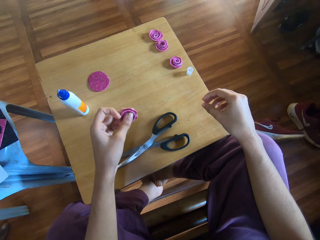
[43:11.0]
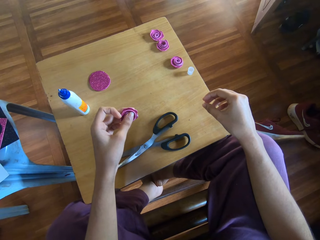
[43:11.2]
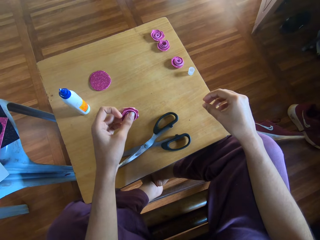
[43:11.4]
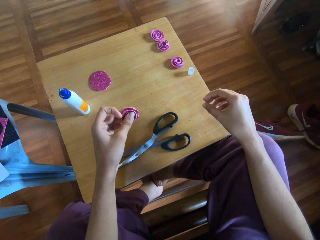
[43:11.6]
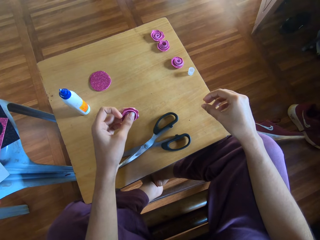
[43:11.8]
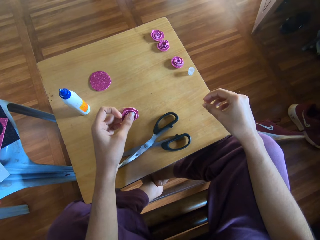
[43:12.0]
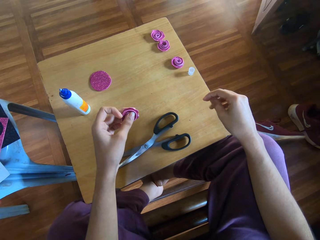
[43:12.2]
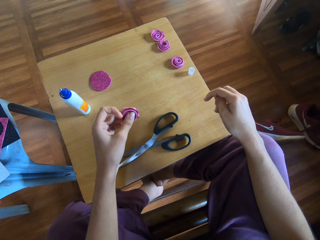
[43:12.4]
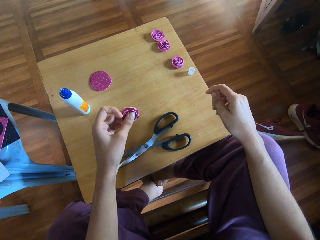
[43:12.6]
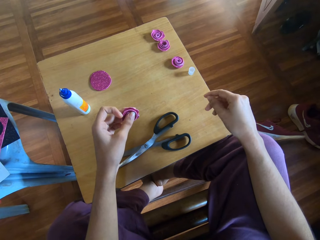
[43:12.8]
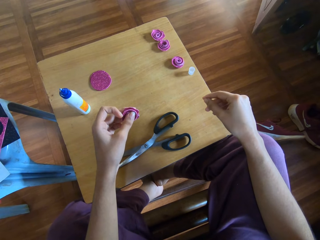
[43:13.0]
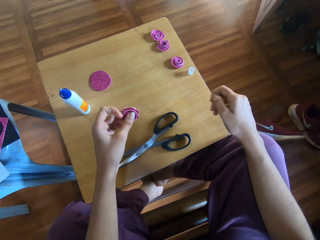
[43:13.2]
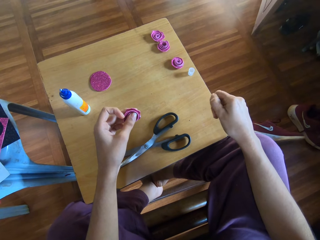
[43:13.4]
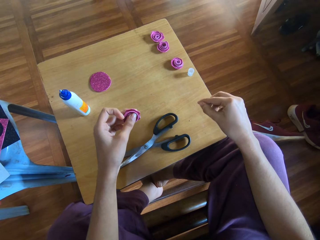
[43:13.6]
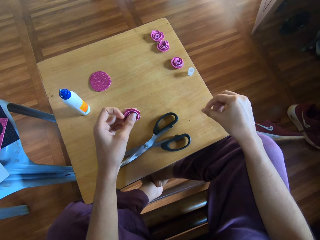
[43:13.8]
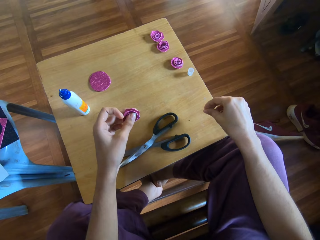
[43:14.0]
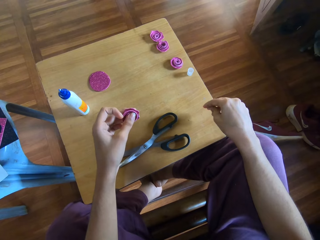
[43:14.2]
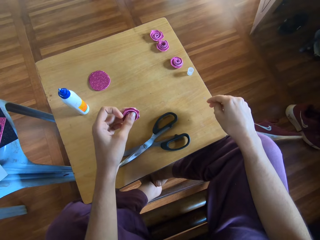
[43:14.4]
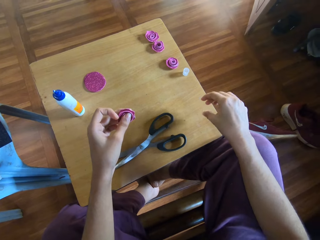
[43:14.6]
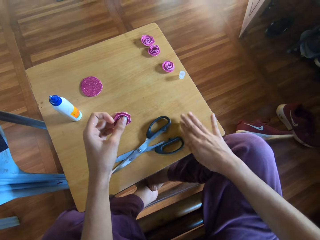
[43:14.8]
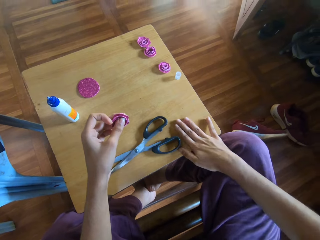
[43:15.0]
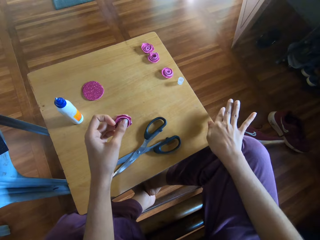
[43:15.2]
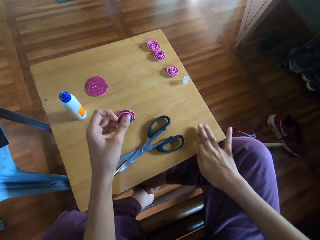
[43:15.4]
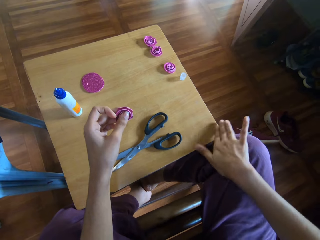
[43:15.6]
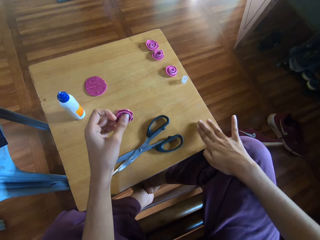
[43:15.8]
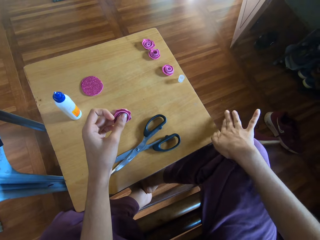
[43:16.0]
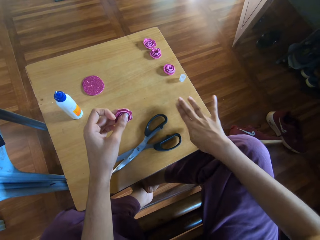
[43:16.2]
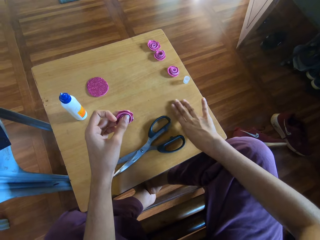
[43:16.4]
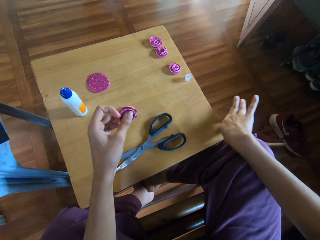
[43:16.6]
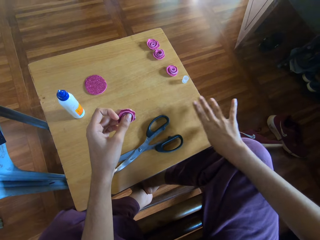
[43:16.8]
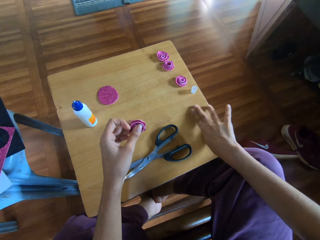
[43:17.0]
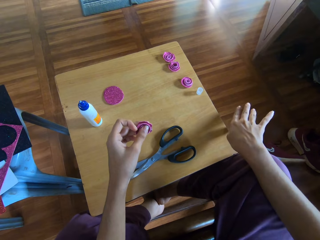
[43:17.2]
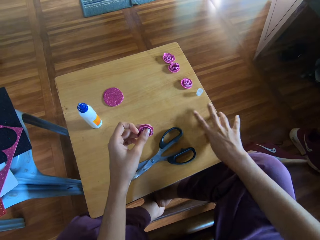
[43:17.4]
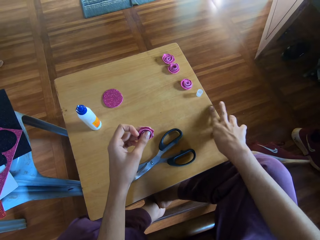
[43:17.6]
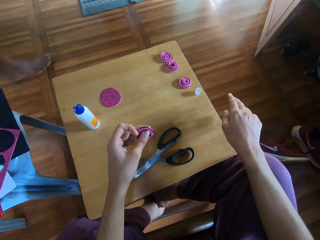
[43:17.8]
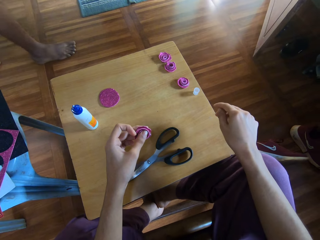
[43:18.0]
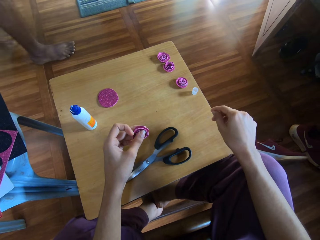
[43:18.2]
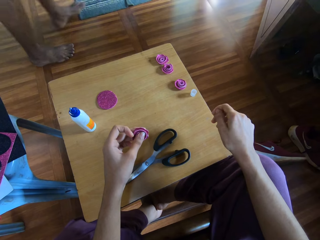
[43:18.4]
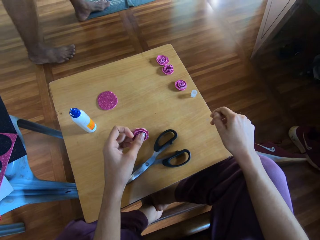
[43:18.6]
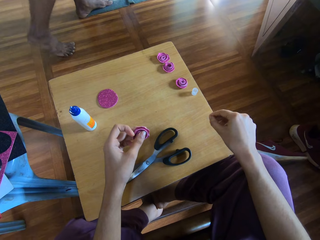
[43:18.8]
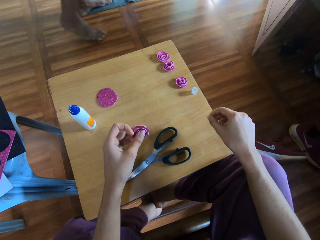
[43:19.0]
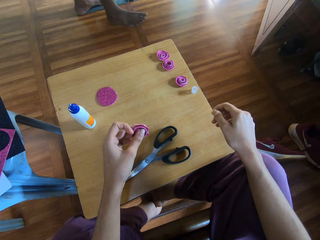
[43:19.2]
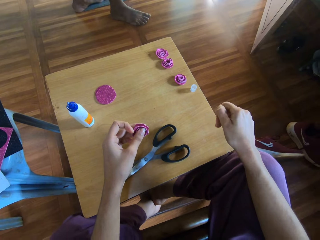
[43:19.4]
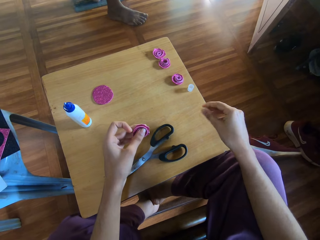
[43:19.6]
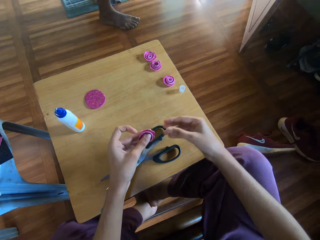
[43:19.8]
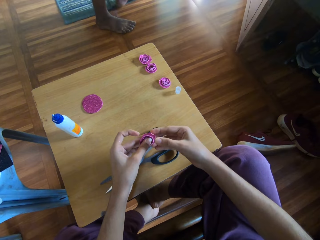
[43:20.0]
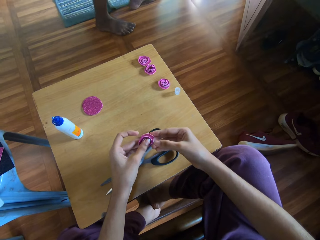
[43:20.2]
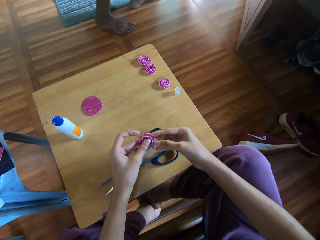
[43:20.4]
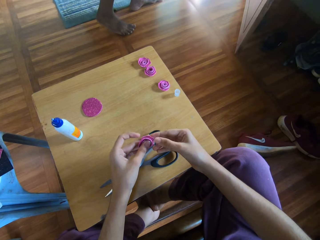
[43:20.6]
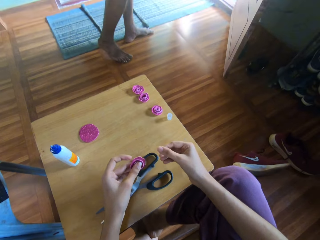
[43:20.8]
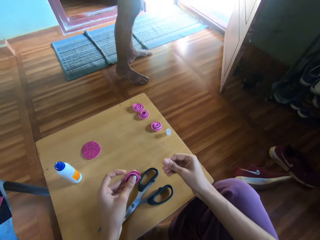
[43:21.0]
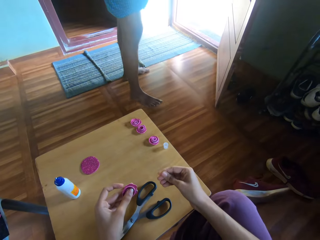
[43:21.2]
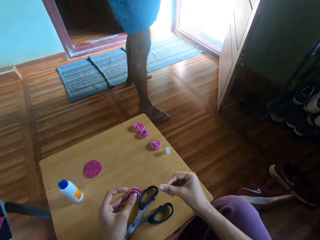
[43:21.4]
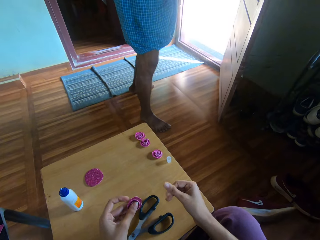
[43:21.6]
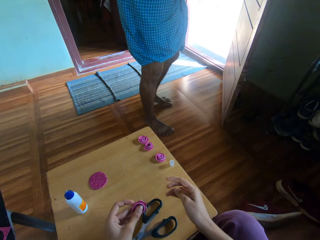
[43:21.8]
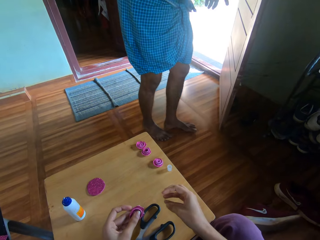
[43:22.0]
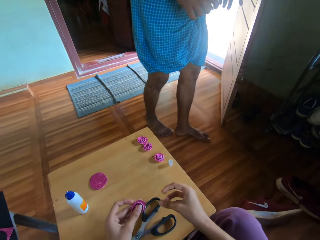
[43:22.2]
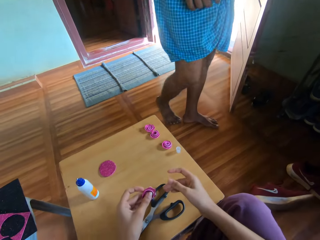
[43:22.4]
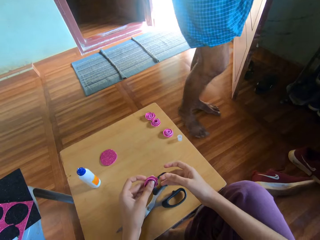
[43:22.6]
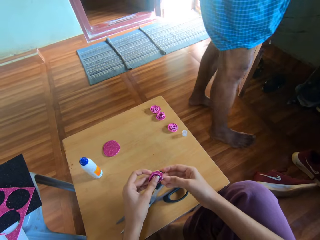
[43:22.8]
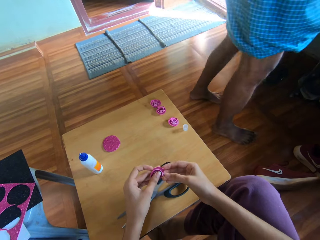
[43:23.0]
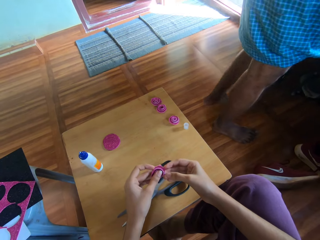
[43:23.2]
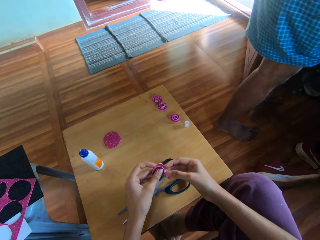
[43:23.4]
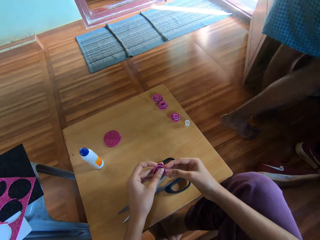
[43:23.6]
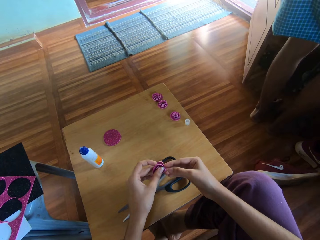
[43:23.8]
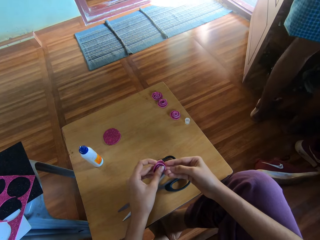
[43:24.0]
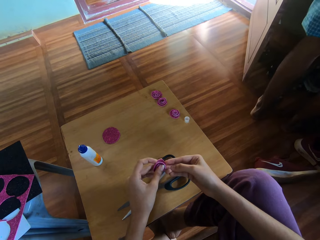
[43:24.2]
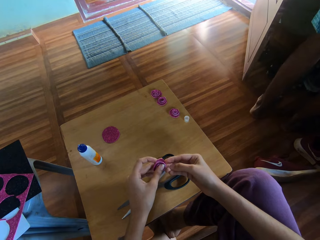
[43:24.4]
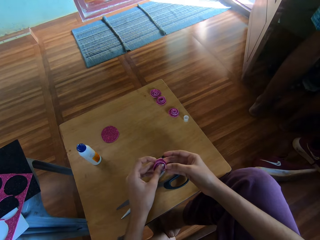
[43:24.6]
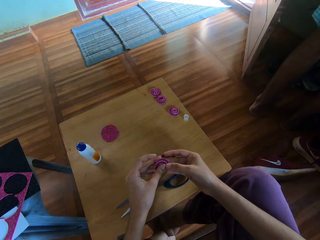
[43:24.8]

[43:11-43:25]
The camera wearer rubs the fingers. She dusts the table with her right hand. She stares at the table. She wipes the table. She stares at the table. She stares at the table again. She rubs her right fingers together. She presses the rolled paper with both hands. She holds the decoration paper. She interacts with a man. She rubs her right fingers together. The man walks towards the shoe rack. The camera wearer presses the rolled paper with both hands. She holds the decoration paper.

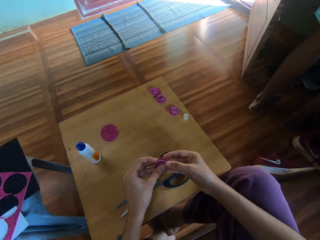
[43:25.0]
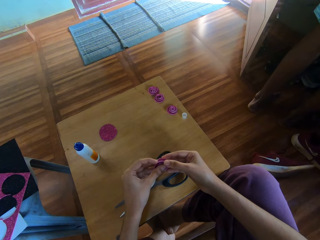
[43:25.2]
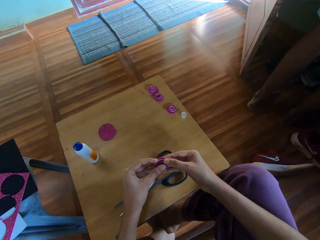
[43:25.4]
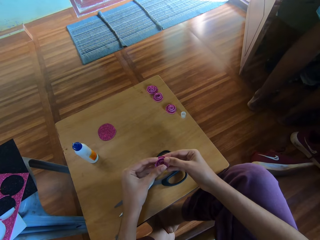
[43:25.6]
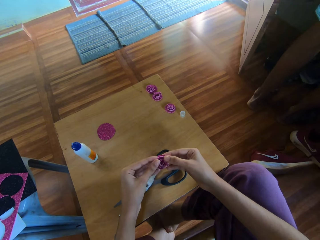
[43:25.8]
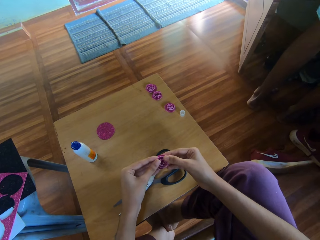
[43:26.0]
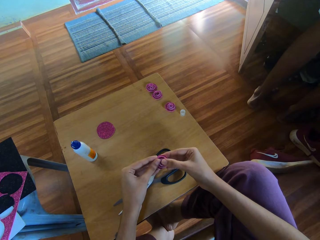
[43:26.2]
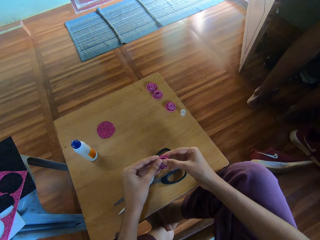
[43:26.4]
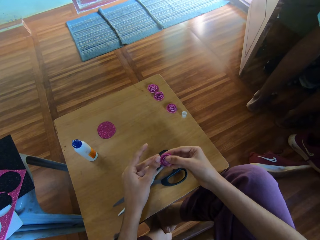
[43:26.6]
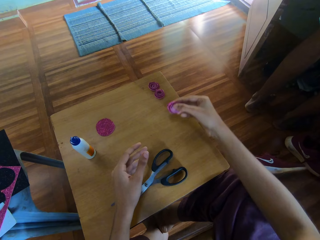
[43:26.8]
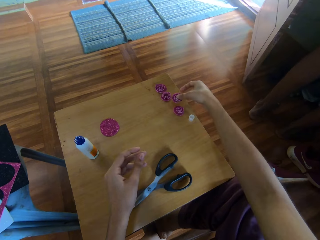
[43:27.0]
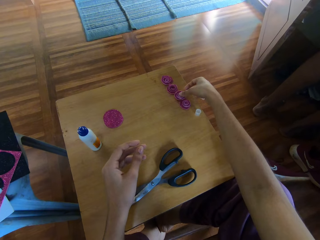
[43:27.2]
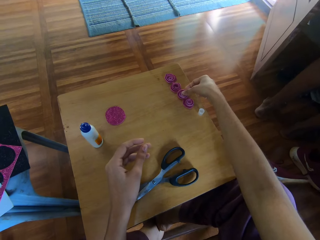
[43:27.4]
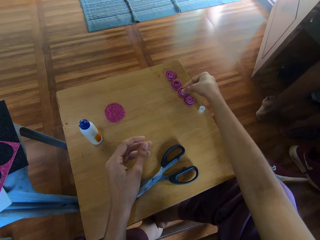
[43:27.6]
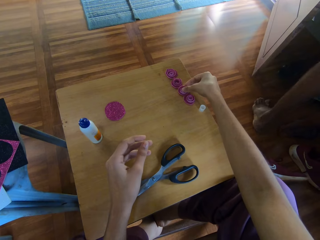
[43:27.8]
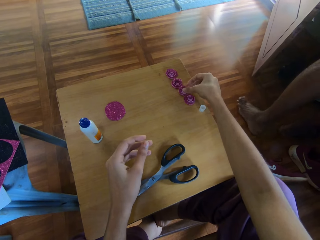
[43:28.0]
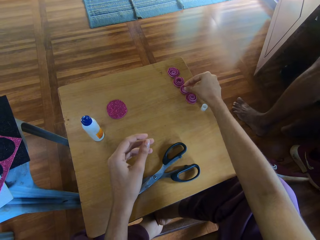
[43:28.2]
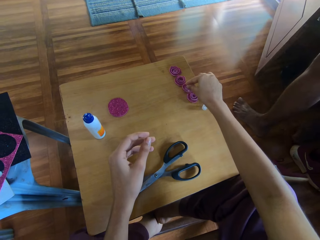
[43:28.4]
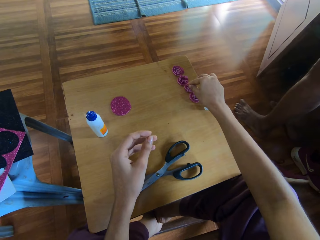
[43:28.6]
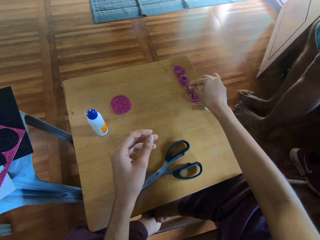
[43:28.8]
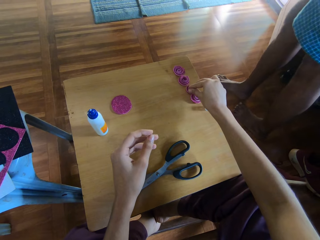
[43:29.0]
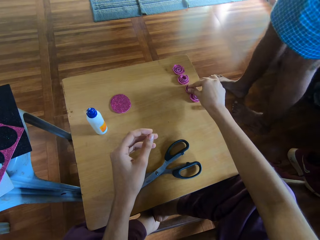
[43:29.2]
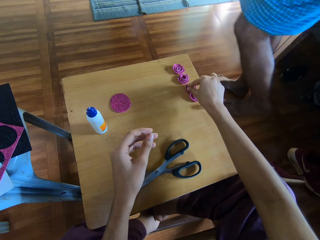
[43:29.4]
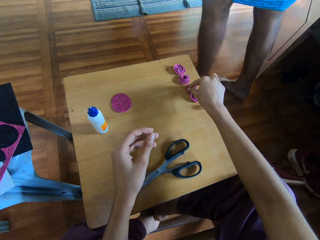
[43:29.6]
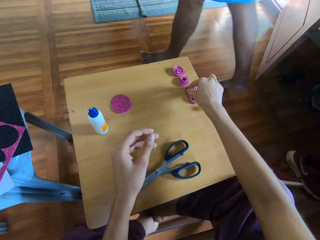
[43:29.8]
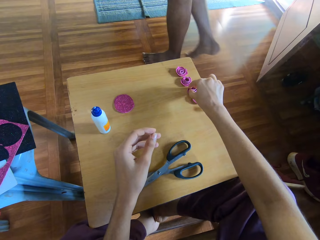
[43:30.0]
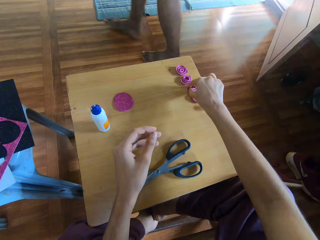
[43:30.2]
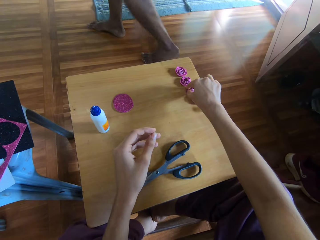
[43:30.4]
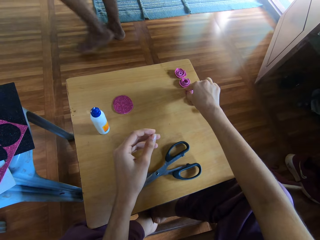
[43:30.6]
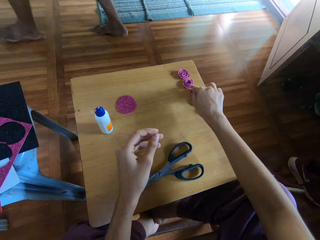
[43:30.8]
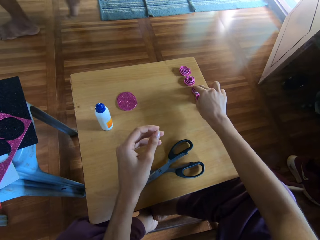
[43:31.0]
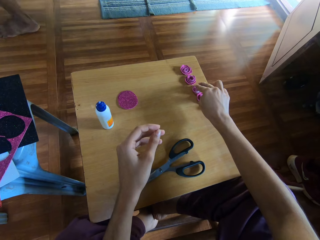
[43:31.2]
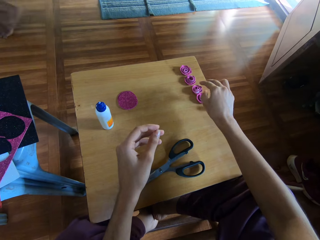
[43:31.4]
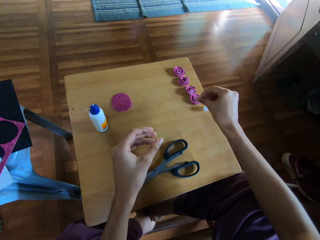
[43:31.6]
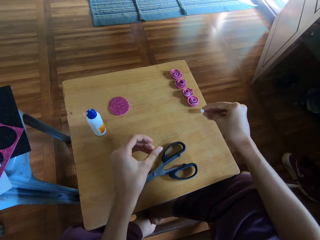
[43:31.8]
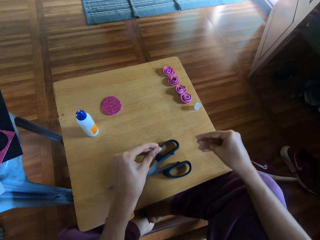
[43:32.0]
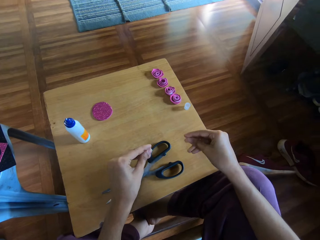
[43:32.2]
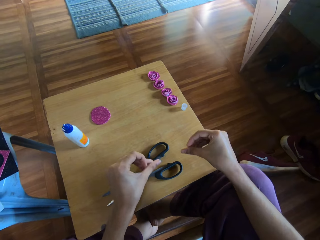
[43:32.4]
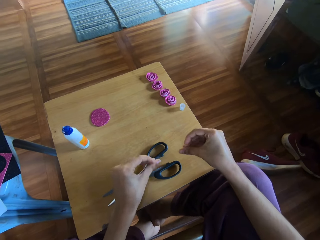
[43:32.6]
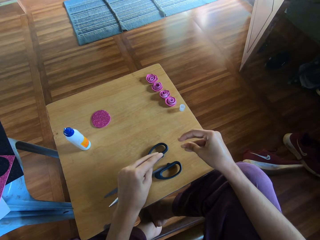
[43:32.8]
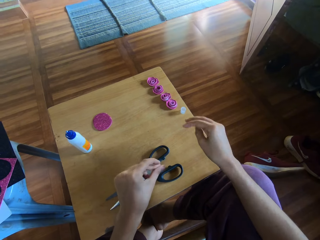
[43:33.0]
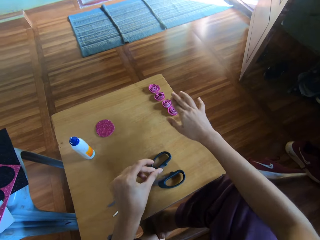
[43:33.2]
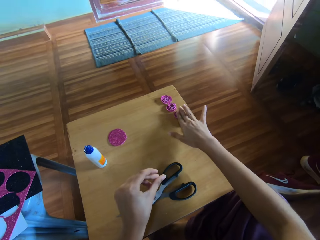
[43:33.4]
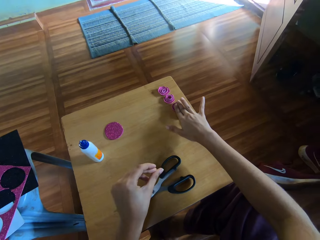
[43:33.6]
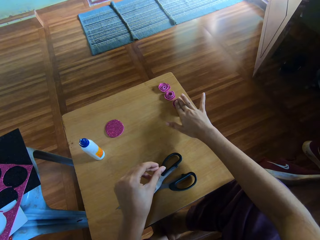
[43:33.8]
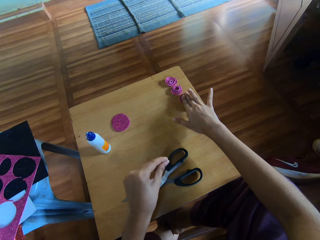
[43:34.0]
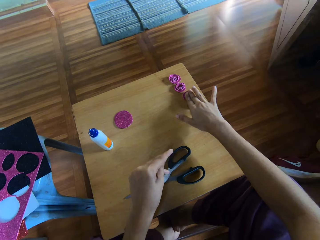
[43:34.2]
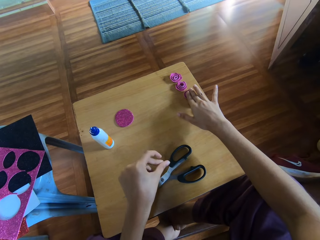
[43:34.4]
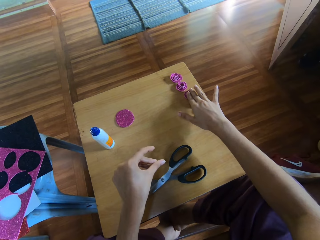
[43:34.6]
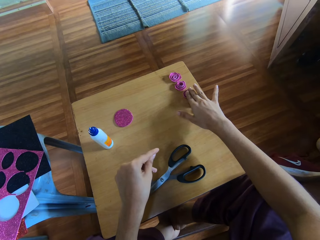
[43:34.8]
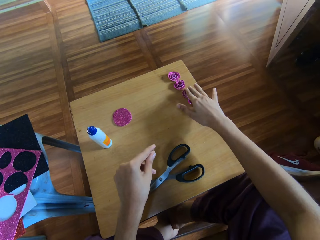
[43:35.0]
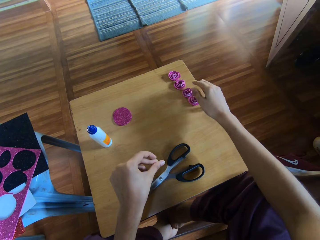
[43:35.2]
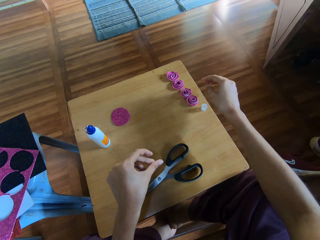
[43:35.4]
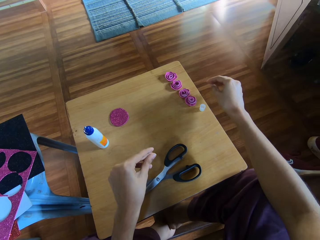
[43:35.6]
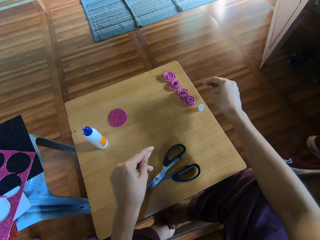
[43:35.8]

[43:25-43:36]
The camera wearer makes the decoration paper. She moves her right hand. She drops the rolled paper on the table with her right hand. She presses the rolled paper with her right fingers. A person walks around. The camera wearer rubs both her left and right fingers together. She moves her hand. She rubs the fingers. She presses the rolled paper with her right fingers. She rubs her right fingers together. She rubs her left fingers together.
